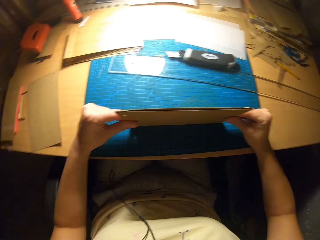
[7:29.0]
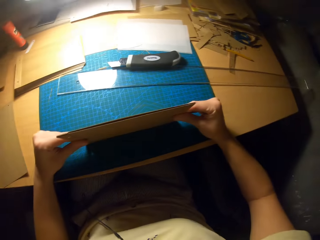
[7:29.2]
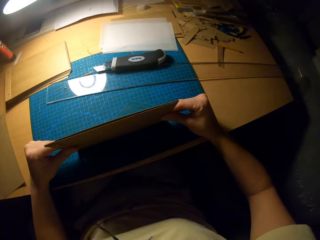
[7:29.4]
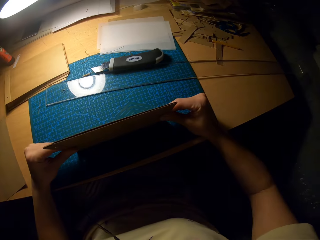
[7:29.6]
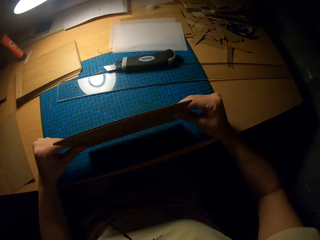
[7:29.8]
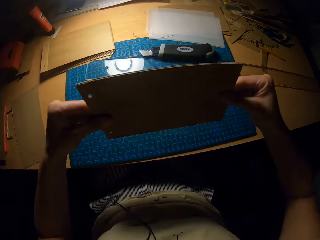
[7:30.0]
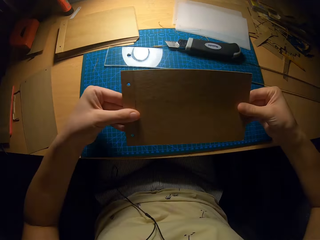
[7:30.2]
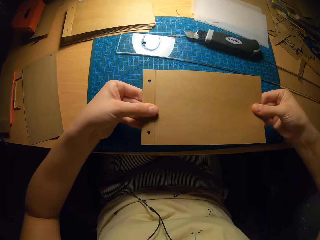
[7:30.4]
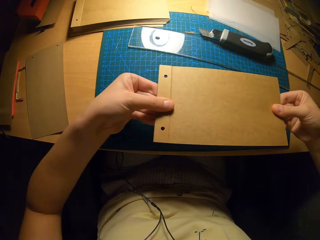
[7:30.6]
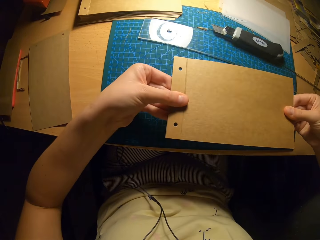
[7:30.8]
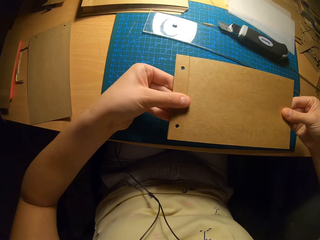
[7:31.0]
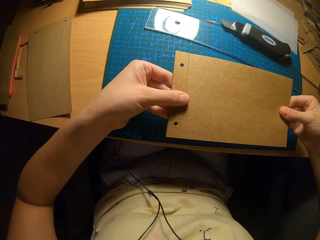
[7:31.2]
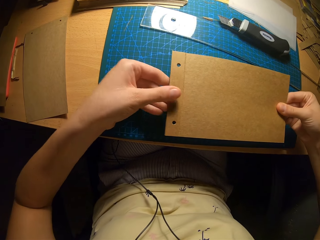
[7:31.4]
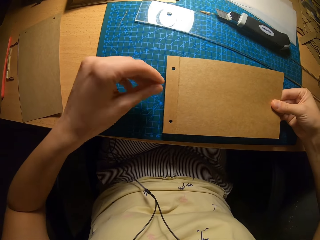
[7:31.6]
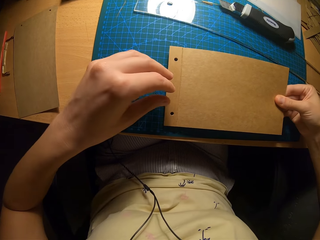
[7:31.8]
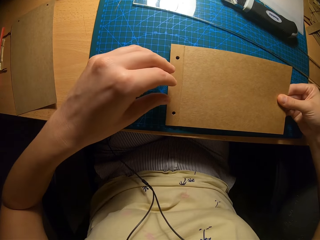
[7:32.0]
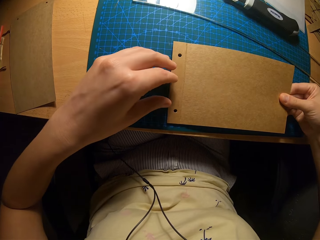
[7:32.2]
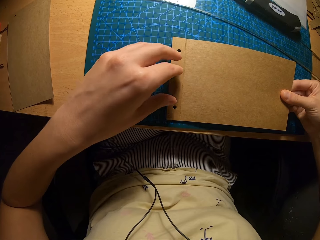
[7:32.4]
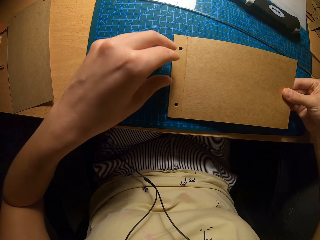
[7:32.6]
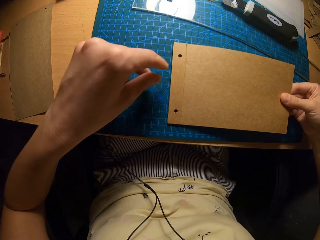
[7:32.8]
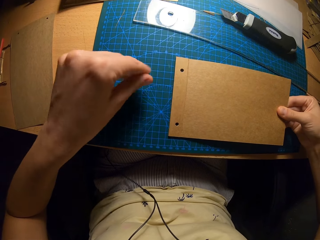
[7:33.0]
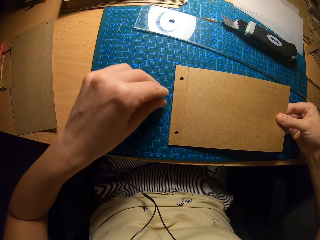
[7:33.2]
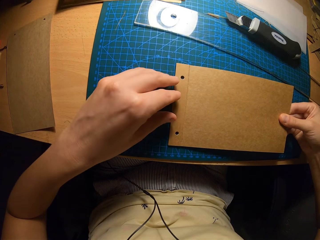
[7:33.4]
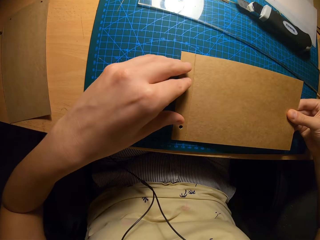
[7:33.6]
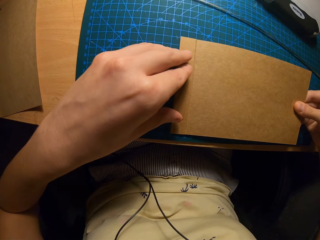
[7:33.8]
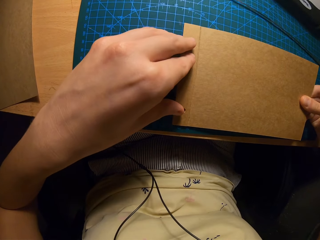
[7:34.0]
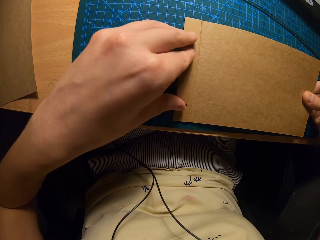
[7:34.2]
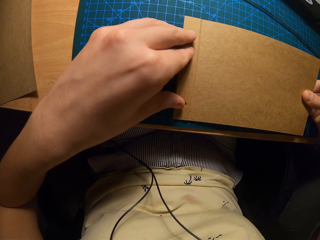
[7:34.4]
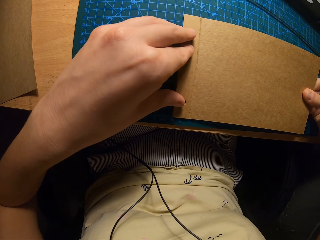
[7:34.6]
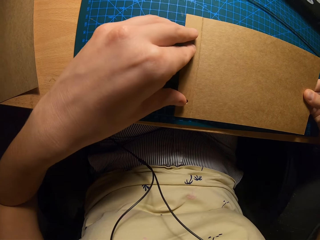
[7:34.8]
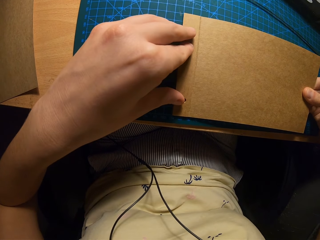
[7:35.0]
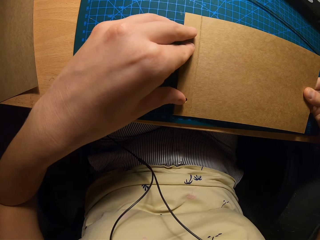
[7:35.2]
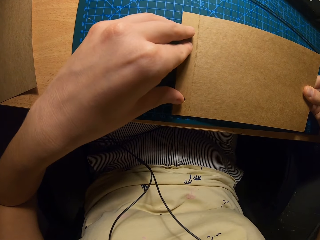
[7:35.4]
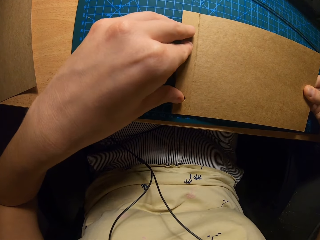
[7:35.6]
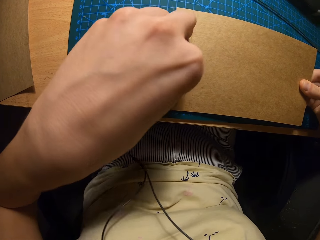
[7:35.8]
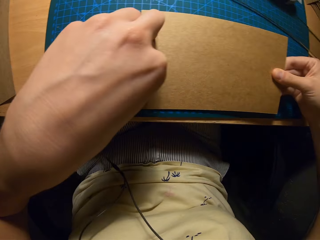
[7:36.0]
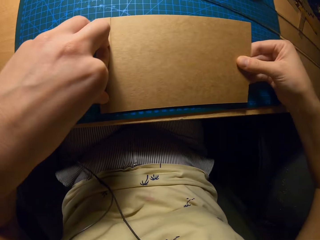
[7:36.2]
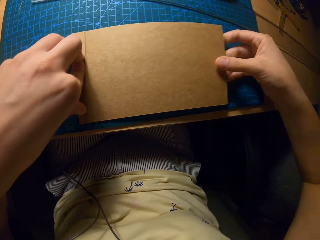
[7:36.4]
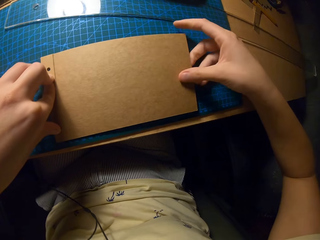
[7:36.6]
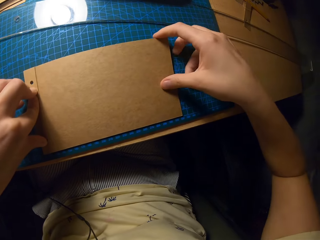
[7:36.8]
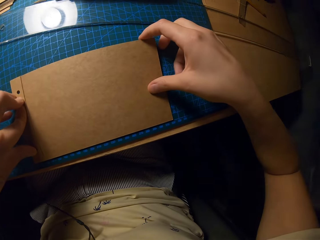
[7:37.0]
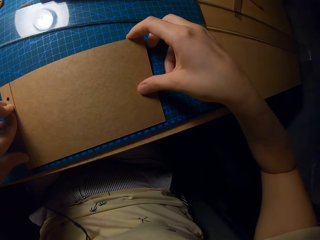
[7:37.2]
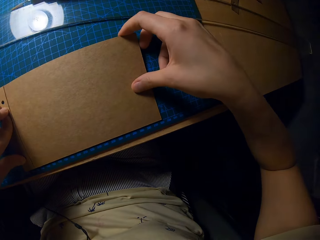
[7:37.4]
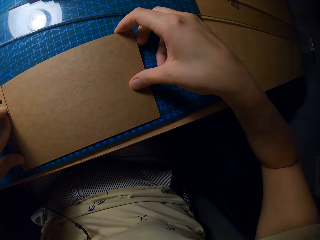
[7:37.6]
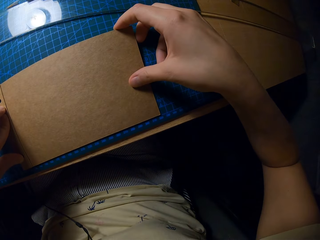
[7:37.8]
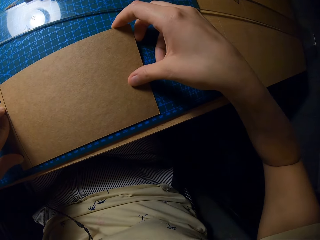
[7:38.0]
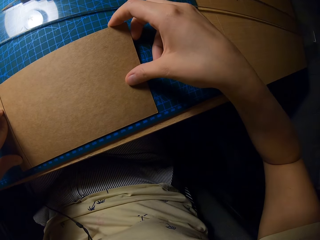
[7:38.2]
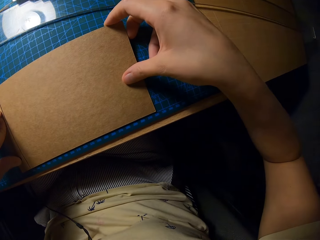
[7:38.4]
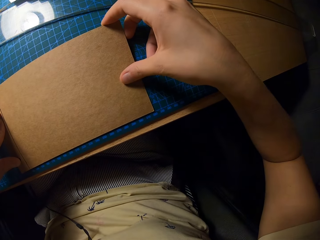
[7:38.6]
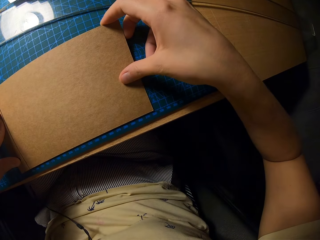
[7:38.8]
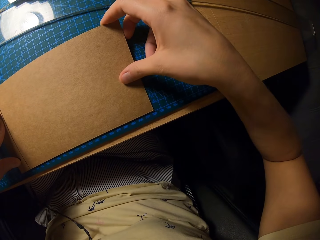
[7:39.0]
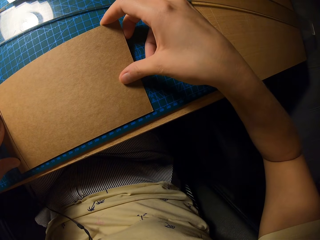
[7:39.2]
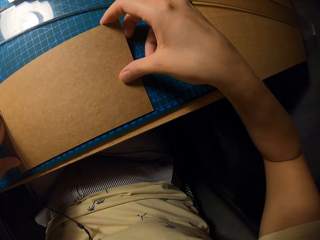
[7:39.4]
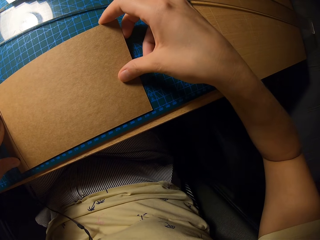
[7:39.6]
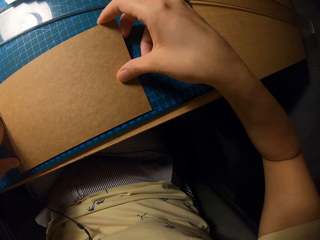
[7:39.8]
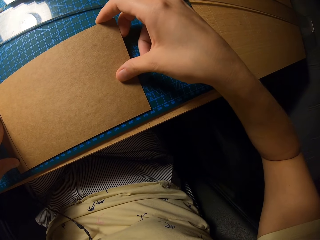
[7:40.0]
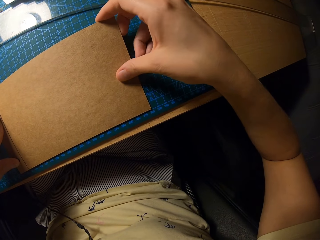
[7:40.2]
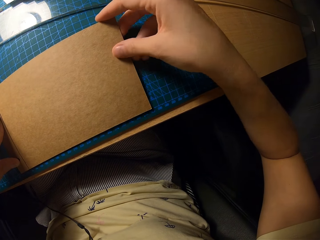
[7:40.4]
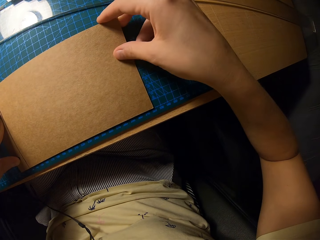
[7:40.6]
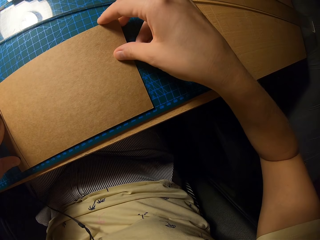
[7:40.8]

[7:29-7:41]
The camera wearer looks at the paper. They place the paper on the table. They adjust the paper.

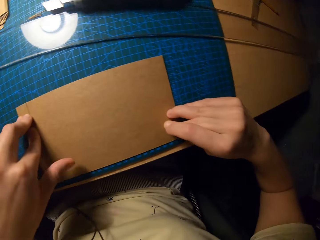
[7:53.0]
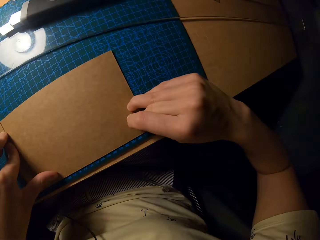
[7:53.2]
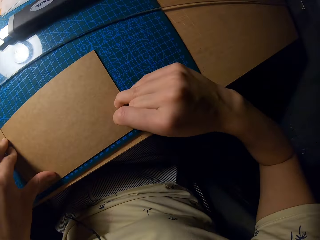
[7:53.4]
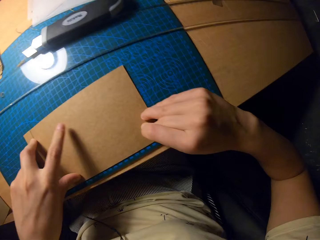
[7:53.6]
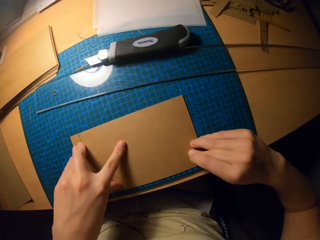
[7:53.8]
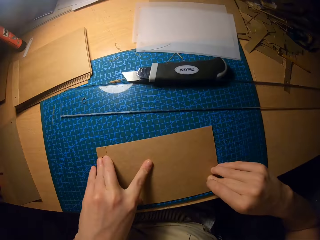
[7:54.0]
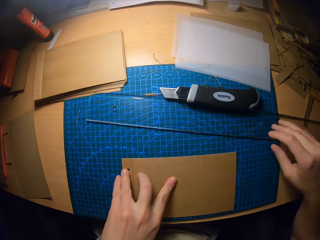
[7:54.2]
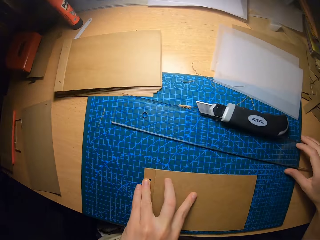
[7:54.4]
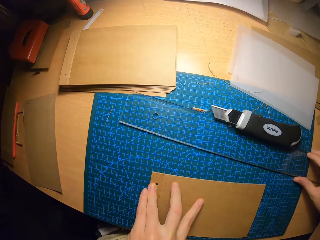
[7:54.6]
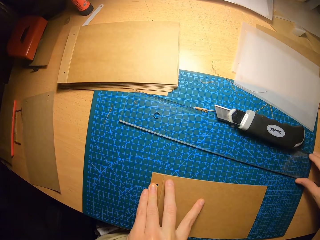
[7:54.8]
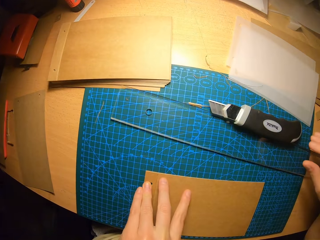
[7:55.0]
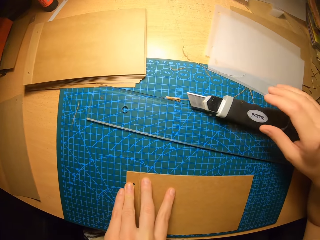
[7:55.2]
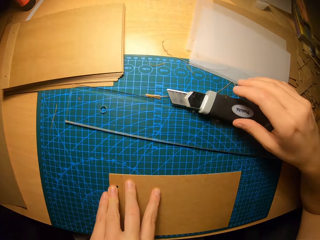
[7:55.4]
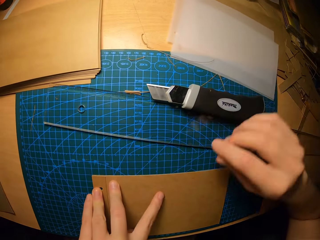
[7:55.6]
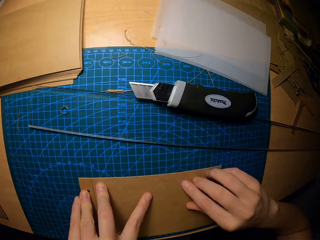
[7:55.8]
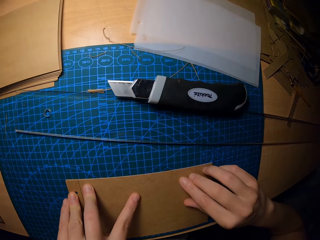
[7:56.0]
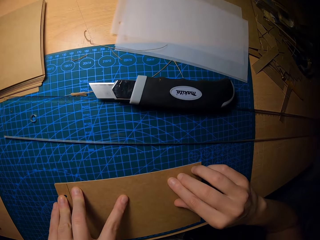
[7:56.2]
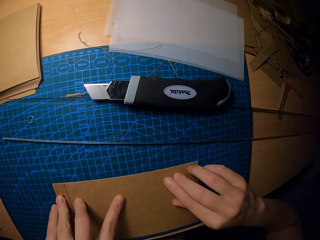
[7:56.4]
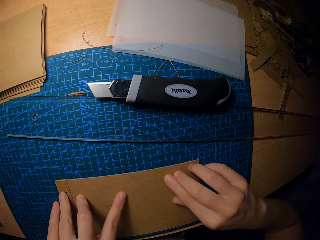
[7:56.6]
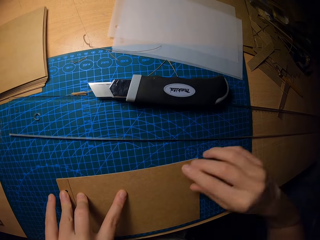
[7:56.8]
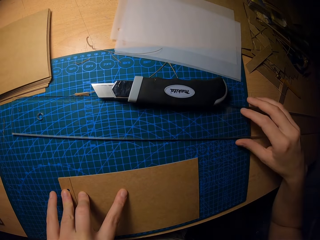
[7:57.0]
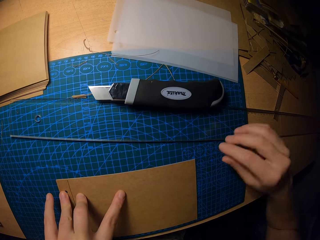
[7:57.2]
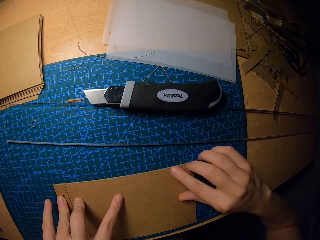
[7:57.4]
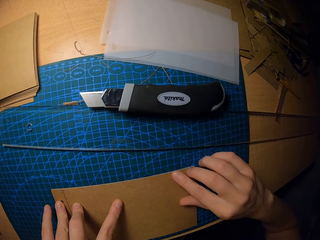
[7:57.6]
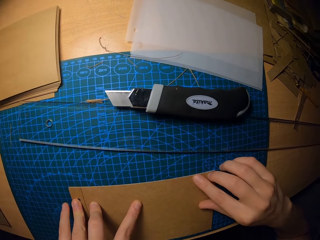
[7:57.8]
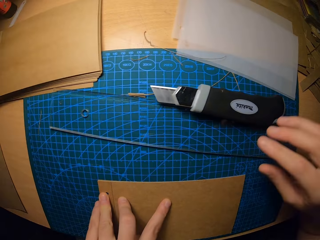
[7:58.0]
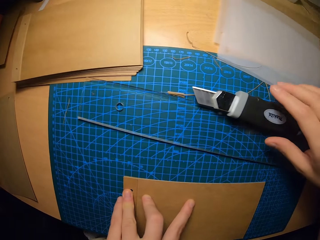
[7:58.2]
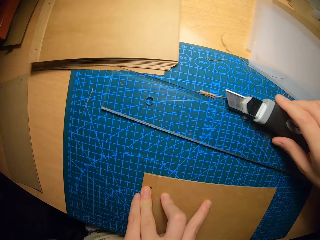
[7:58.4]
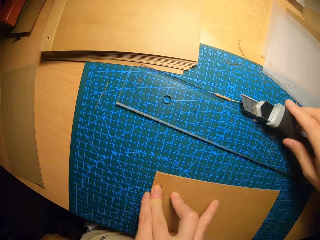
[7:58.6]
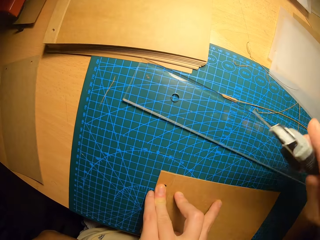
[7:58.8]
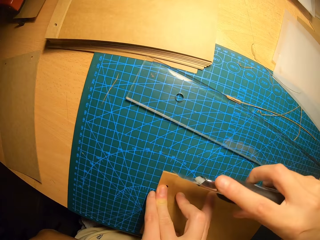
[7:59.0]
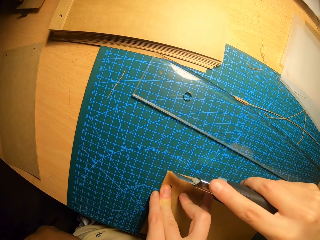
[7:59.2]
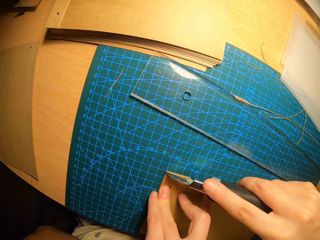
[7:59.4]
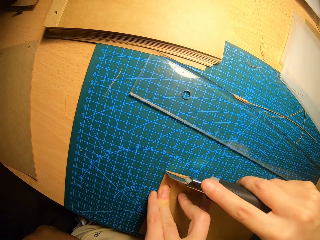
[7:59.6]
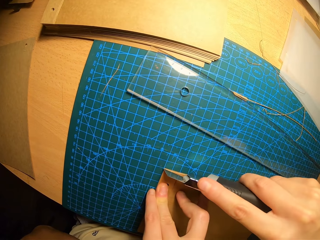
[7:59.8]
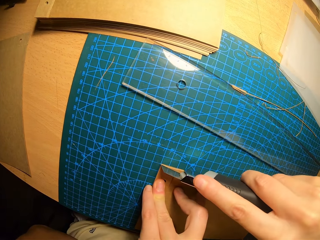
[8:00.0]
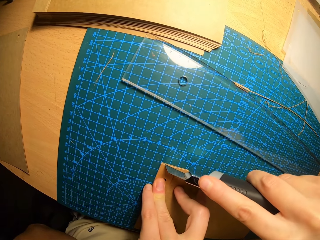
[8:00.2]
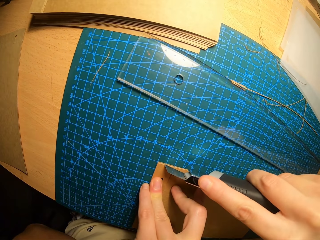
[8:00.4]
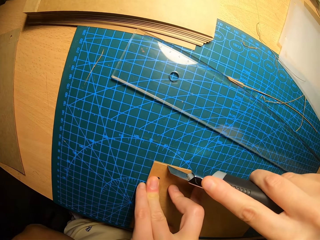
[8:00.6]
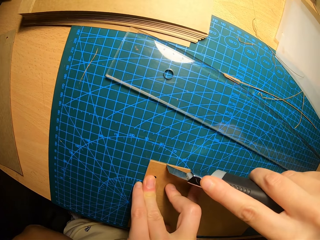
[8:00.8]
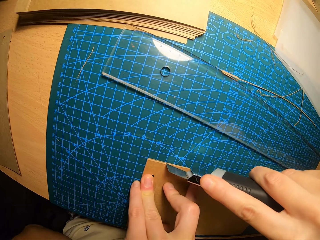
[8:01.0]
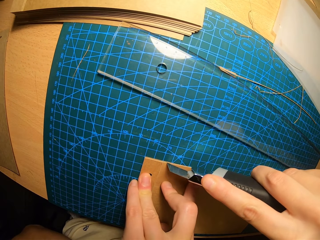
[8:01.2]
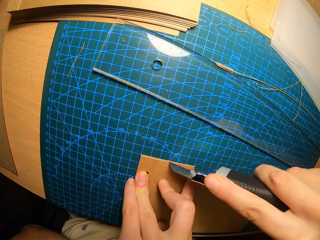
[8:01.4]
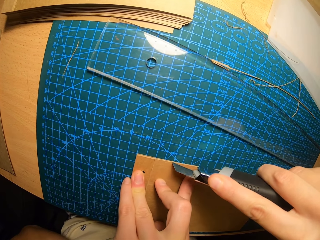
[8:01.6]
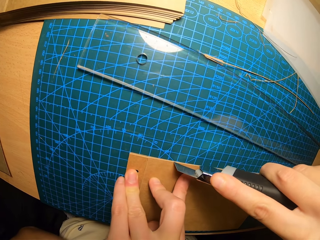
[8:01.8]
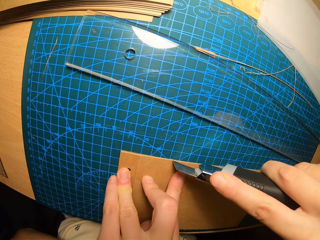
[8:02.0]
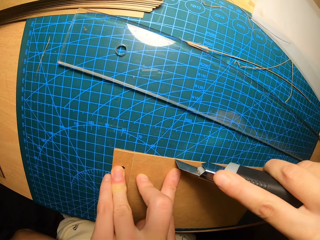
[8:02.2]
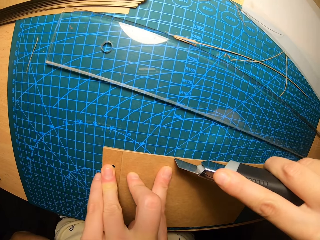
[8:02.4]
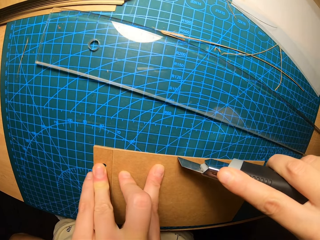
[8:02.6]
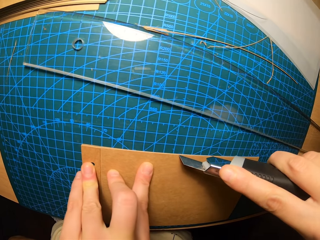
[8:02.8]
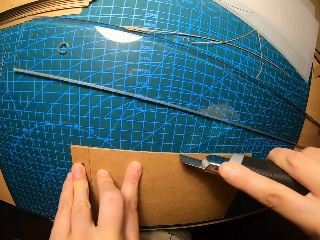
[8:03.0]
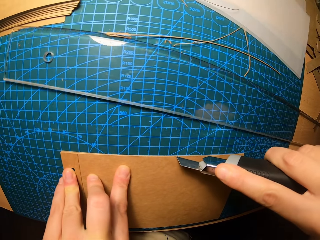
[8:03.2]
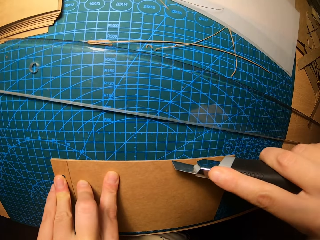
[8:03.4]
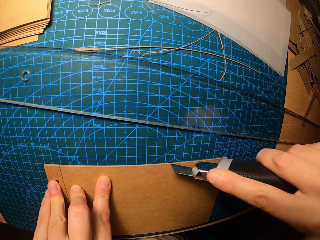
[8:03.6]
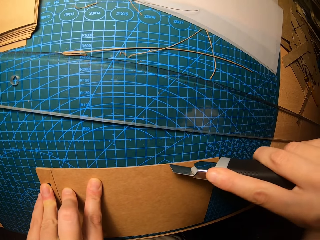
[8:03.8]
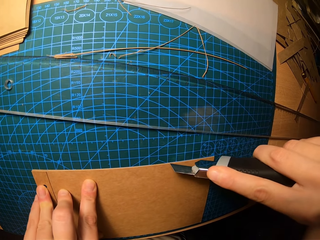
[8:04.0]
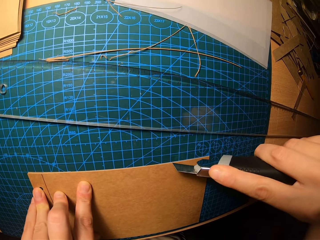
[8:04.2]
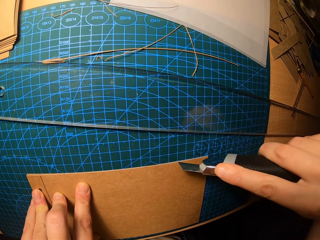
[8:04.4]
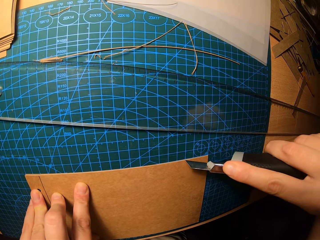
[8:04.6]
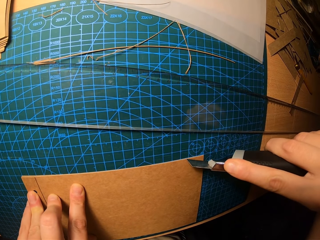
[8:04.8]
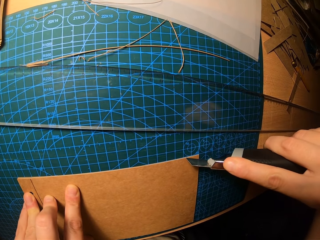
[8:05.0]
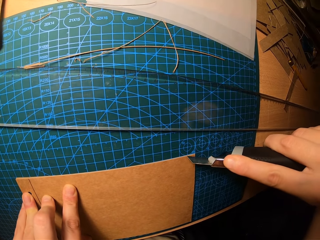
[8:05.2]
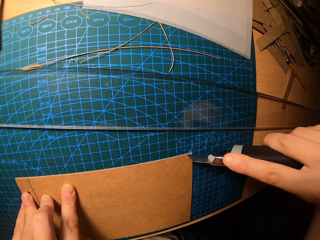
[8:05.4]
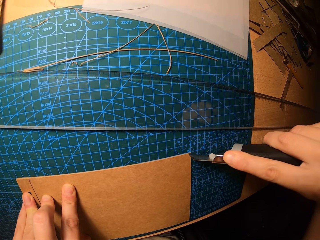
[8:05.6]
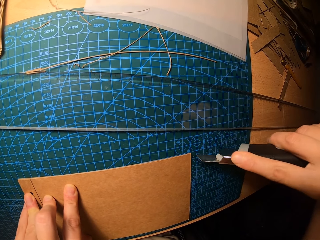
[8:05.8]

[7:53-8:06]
The camera wearer touches the ruler. They touch the pen knife. They adjust the paper on the table. They pick up the pen knife from the table. They carry the pen knife or paper cutter. They trim the excess brown paper.
